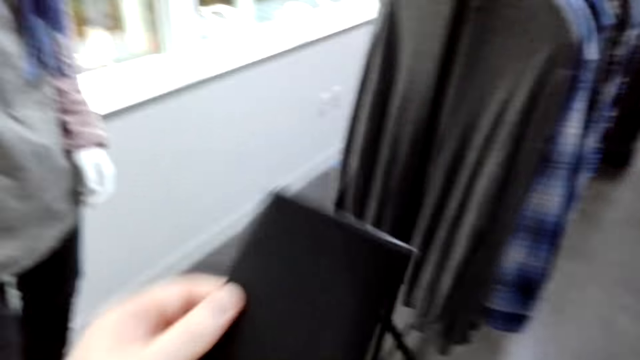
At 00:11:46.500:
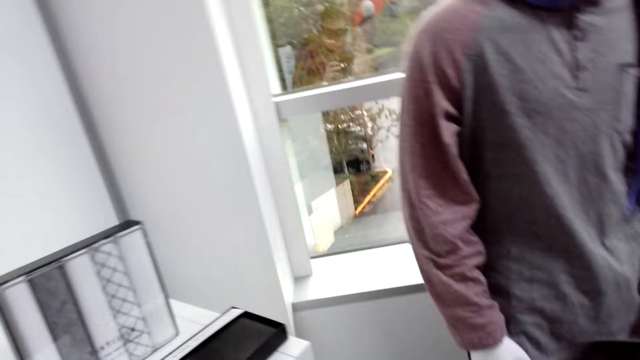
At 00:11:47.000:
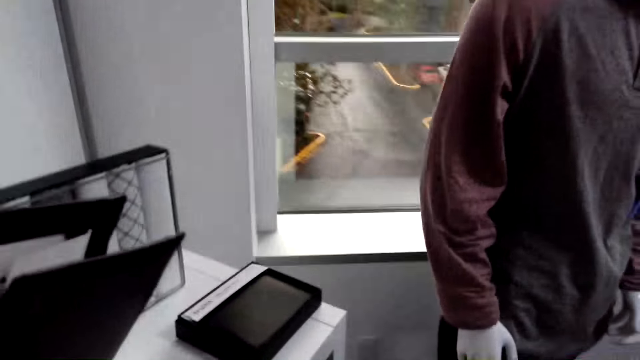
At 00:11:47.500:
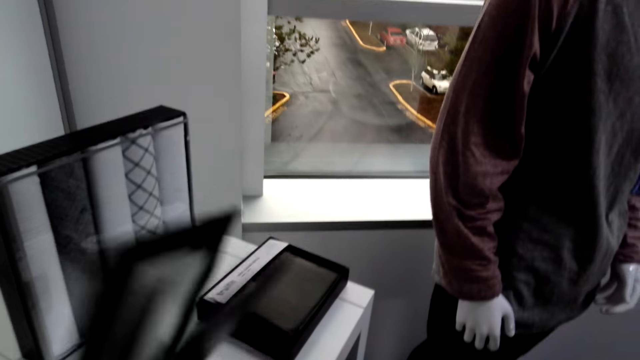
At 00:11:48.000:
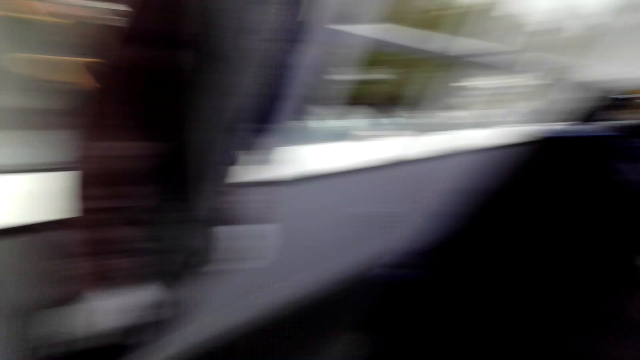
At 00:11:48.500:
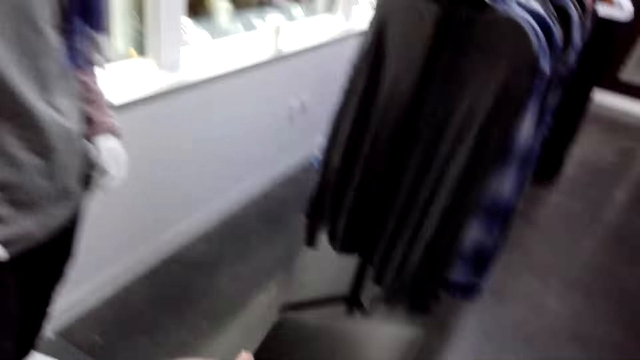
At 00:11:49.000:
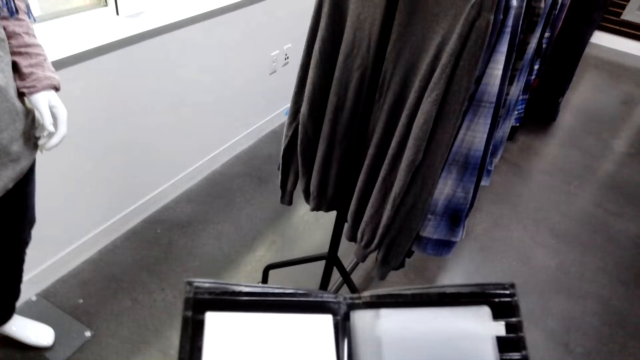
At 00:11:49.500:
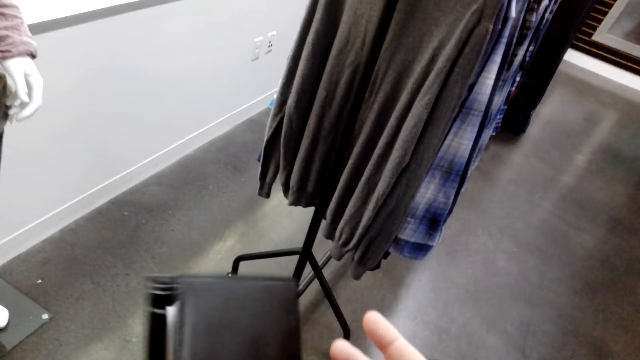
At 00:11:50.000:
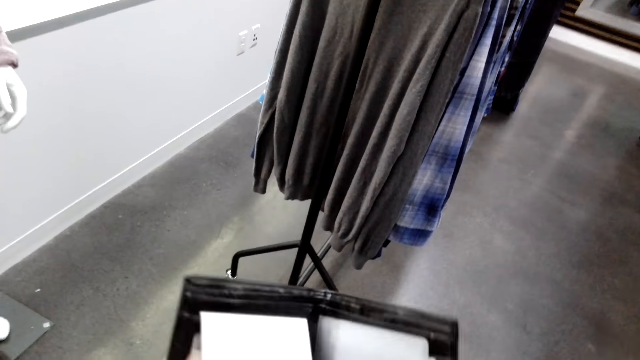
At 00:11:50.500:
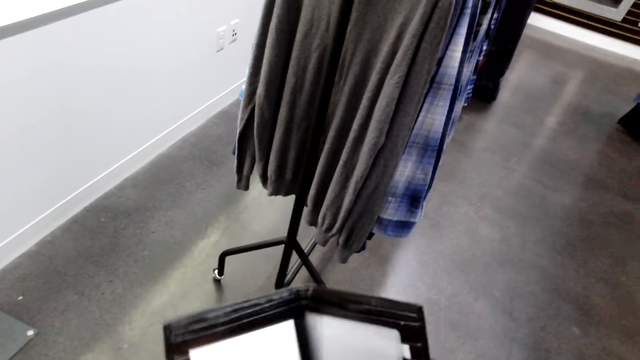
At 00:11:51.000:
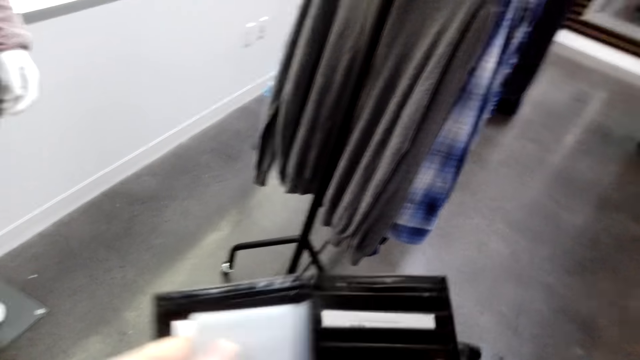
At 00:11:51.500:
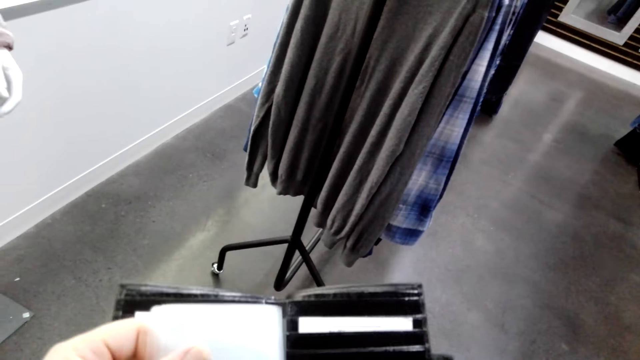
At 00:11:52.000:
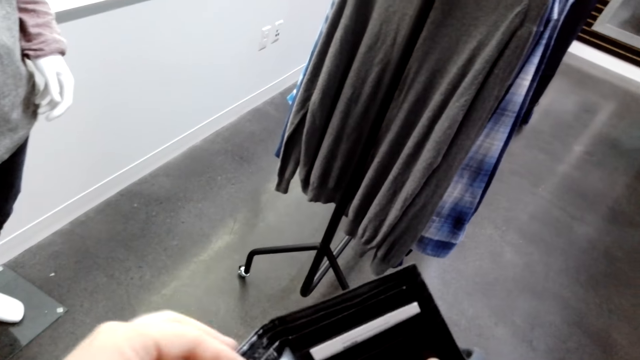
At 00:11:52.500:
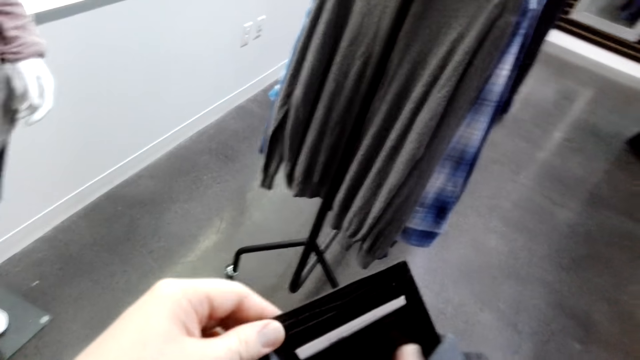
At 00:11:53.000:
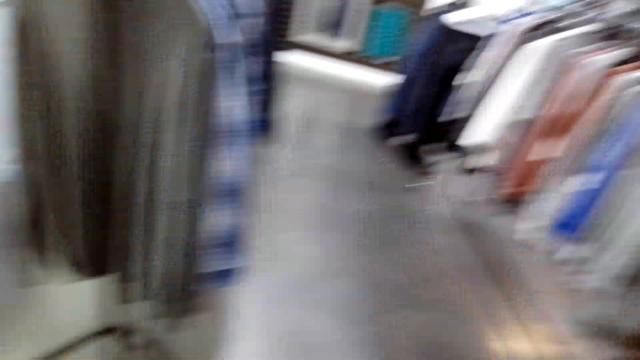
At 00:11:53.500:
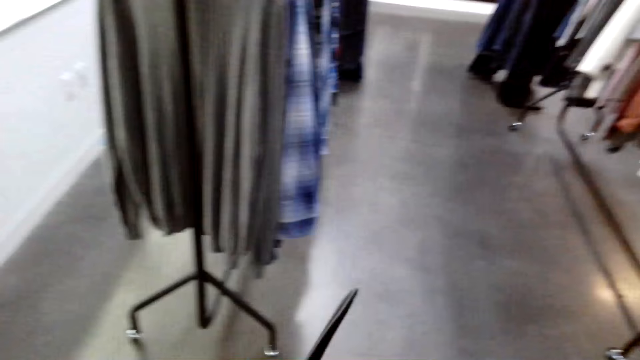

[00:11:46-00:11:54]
The camera wearer inspects the wallet.

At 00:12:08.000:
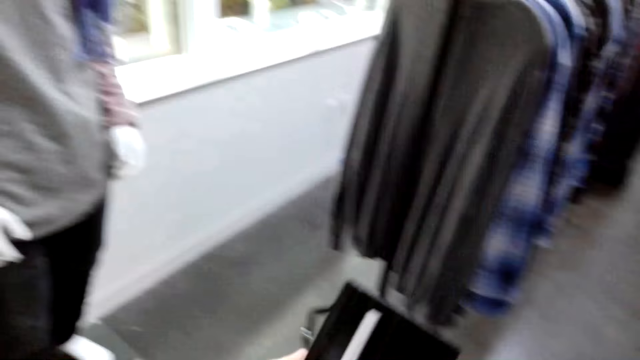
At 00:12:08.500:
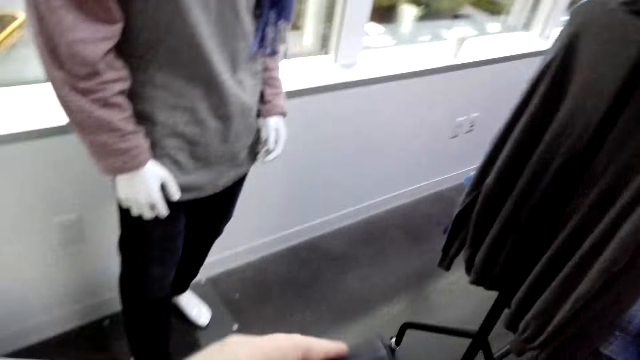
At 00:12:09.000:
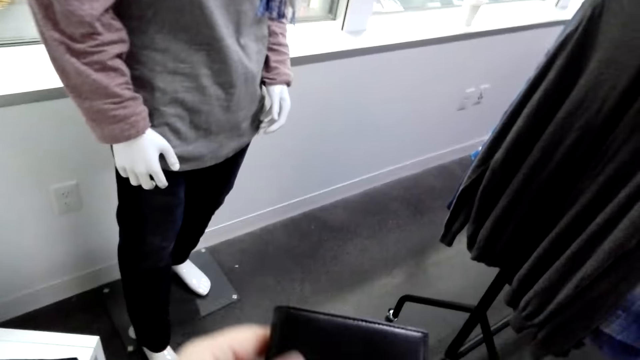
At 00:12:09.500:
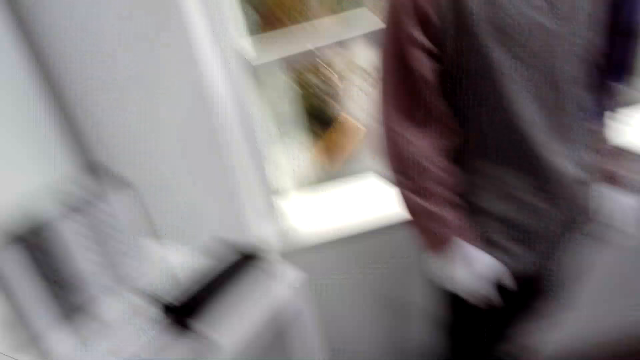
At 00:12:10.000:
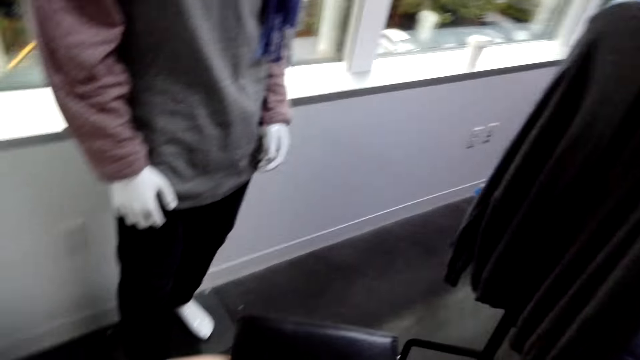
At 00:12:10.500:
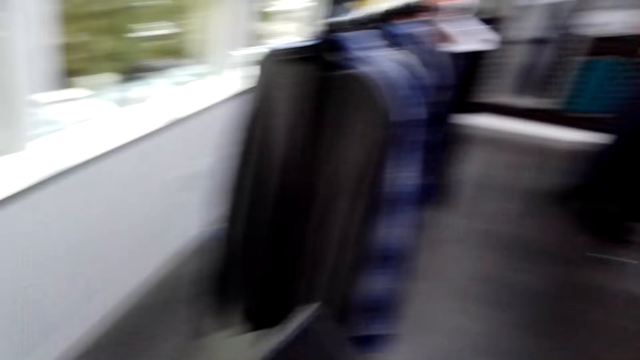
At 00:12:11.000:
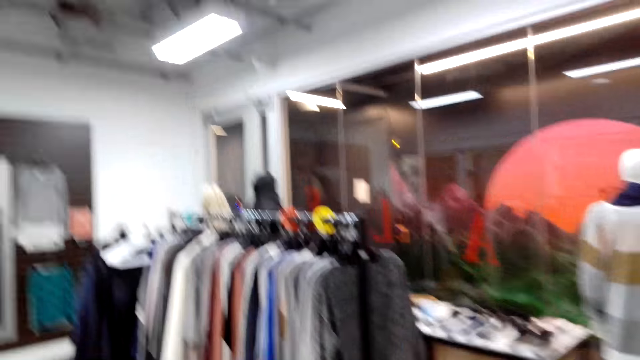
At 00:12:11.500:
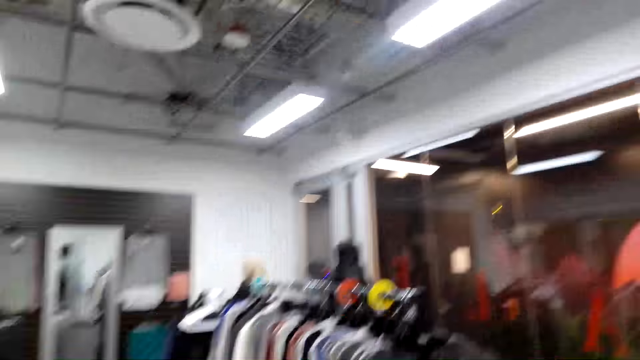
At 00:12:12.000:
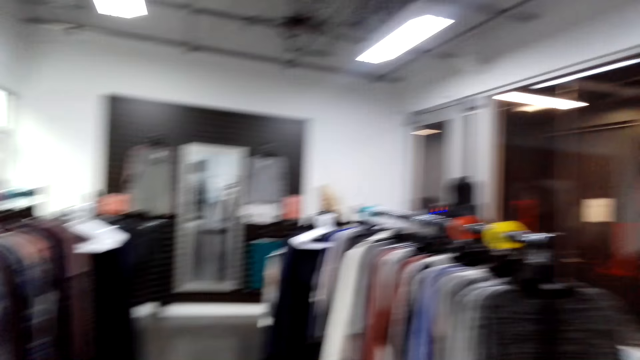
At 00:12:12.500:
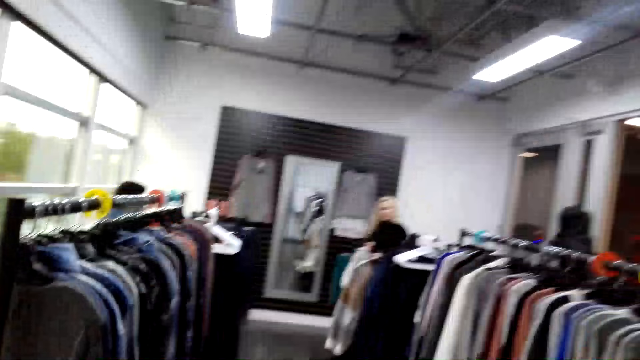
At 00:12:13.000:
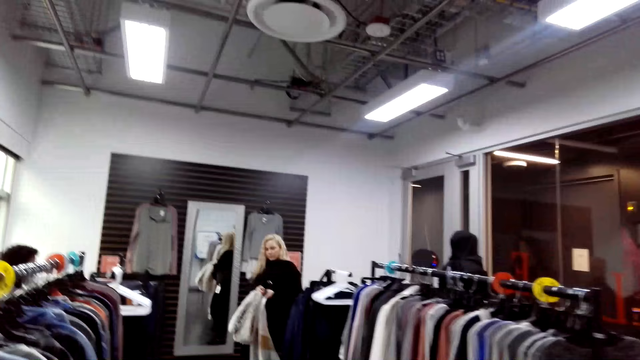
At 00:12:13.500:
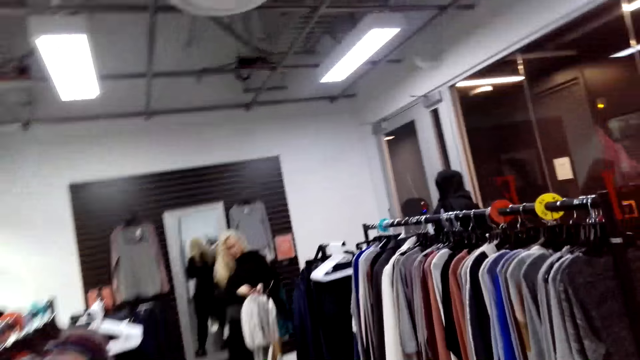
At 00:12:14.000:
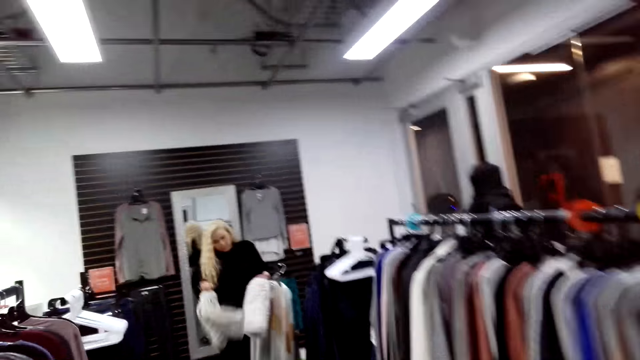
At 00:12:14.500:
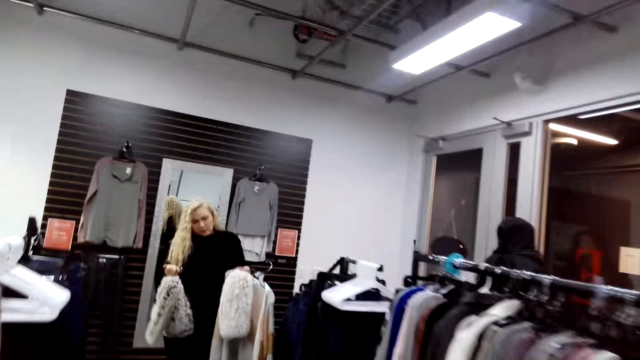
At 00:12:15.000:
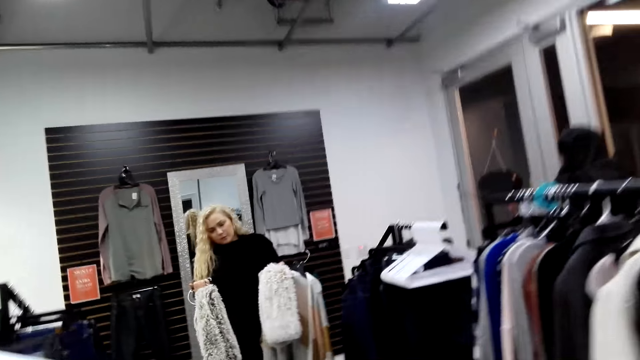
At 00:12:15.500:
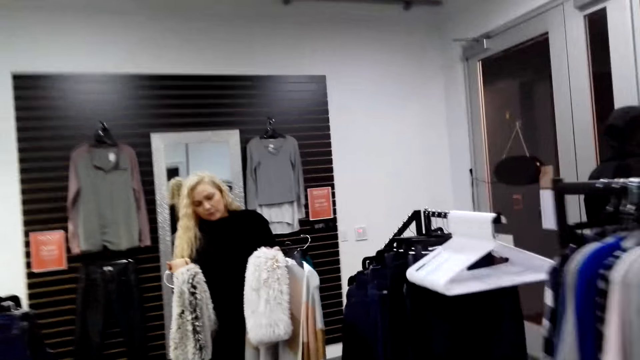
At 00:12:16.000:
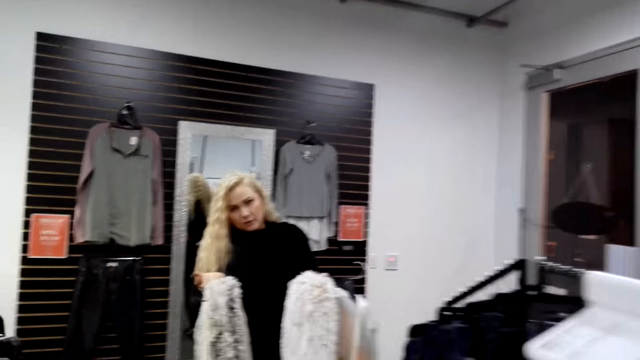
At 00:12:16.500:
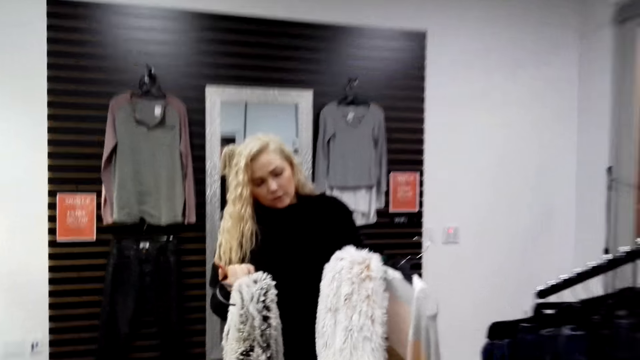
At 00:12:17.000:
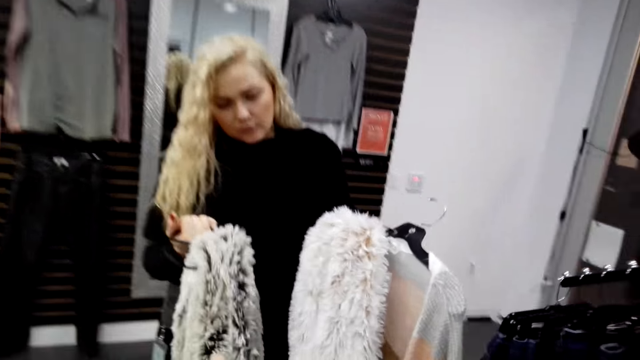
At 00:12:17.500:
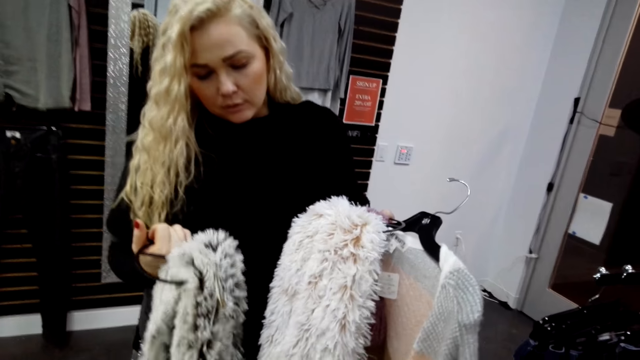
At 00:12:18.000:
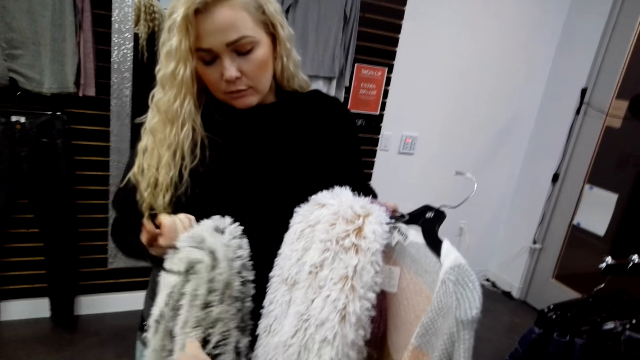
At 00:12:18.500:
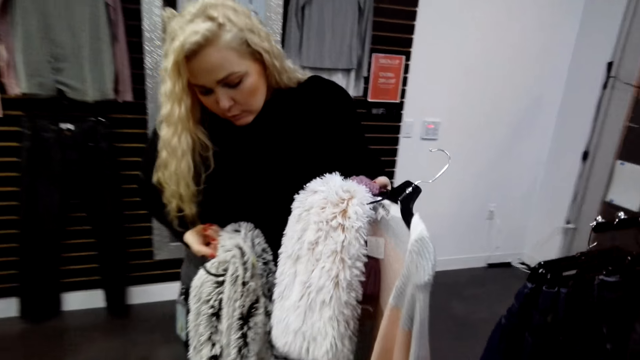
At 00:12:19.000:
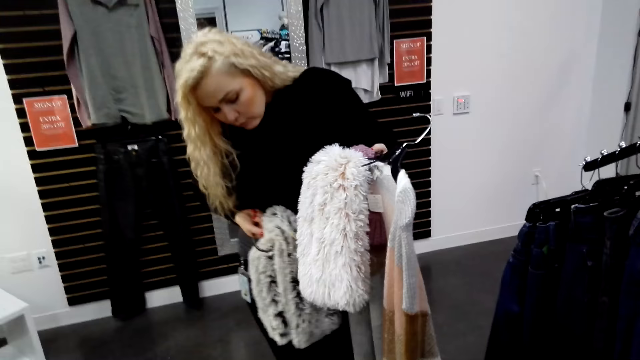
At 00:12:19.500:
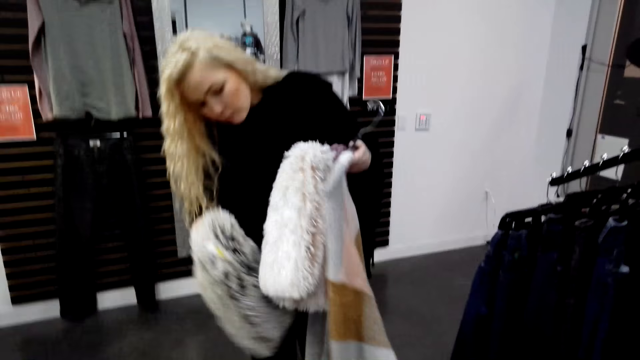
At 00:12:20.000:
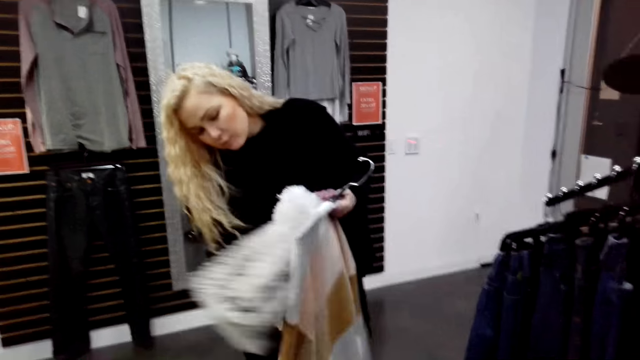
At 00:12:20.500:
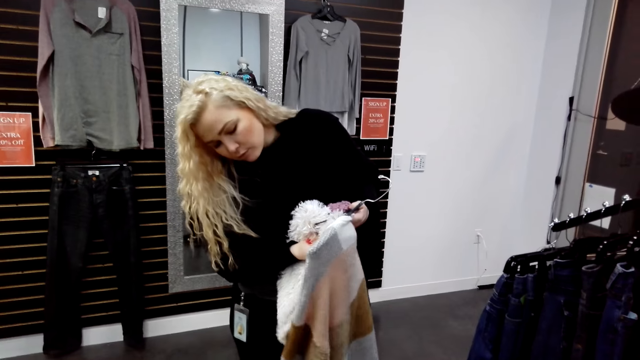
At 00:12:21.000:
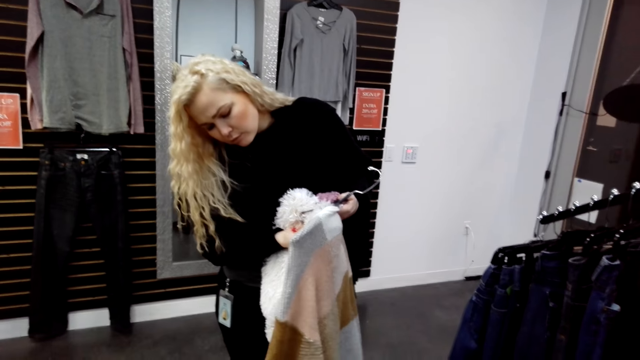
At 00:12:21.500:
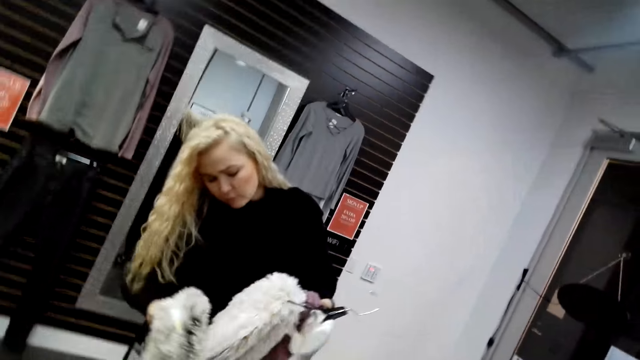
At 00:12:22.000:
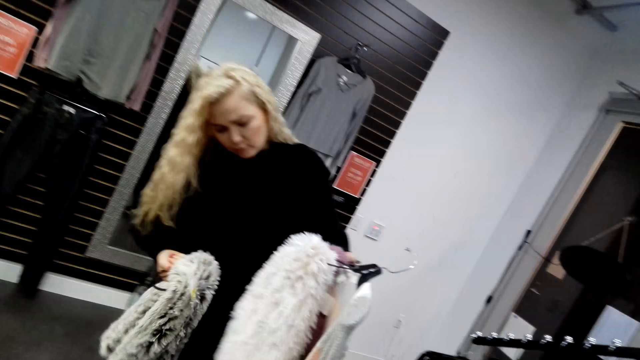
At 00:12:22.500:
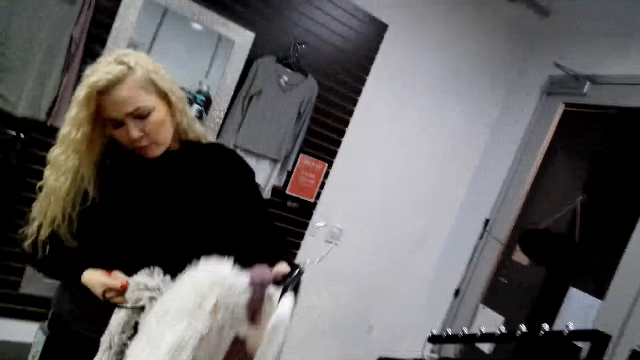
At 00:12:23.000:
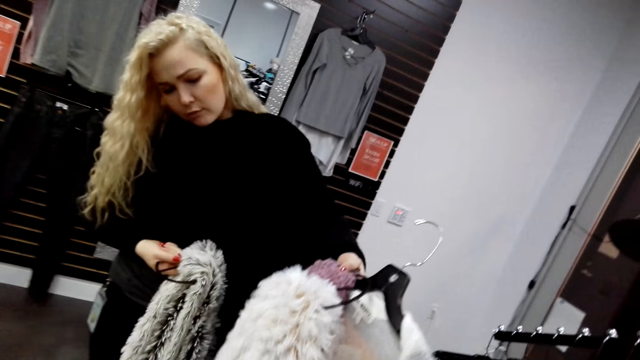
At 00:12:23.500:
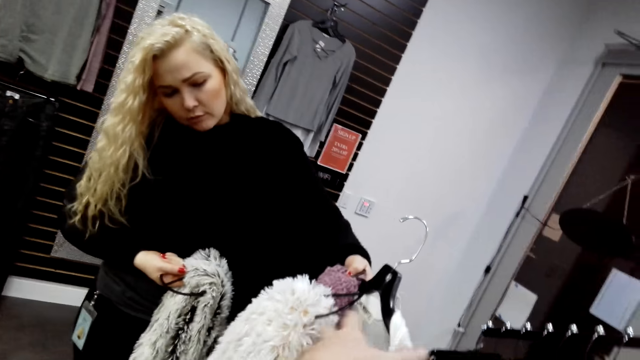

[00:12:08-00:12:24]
The camera wearer looks around. They talk to a woman. They walk towards the woman. They talk to the woman.
